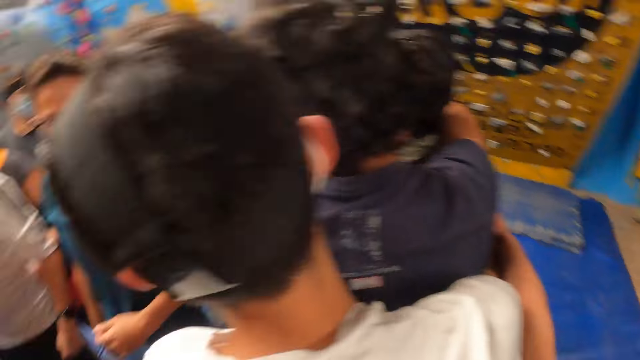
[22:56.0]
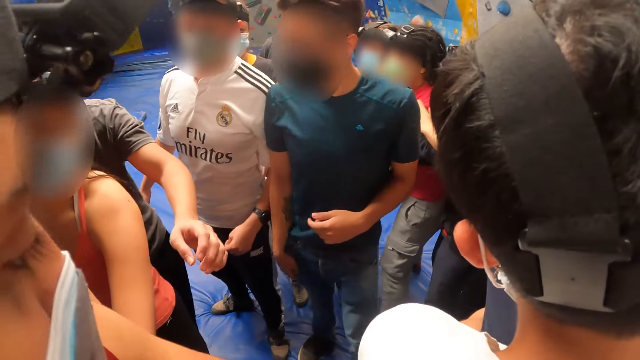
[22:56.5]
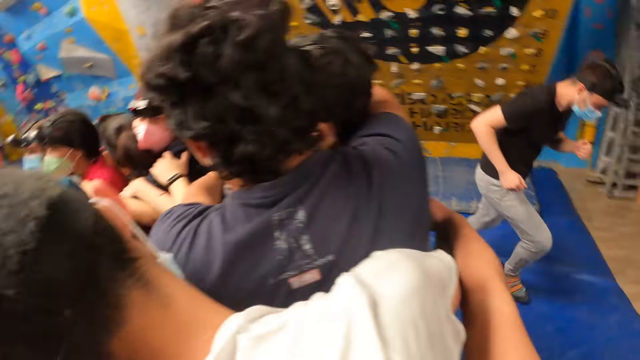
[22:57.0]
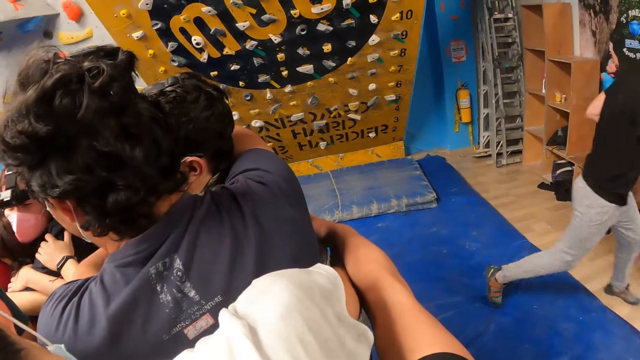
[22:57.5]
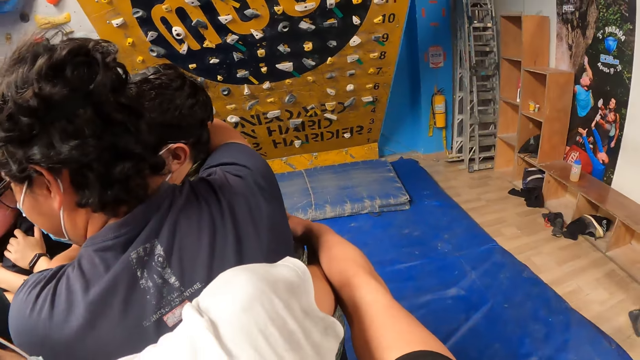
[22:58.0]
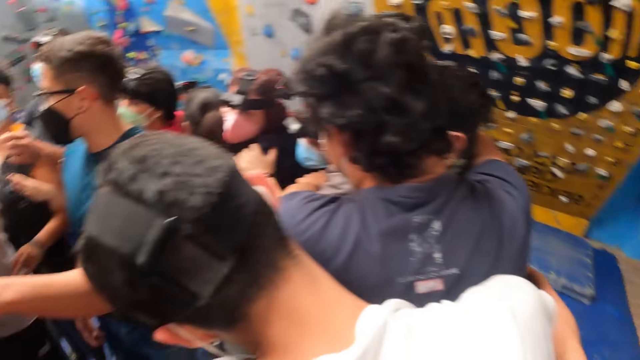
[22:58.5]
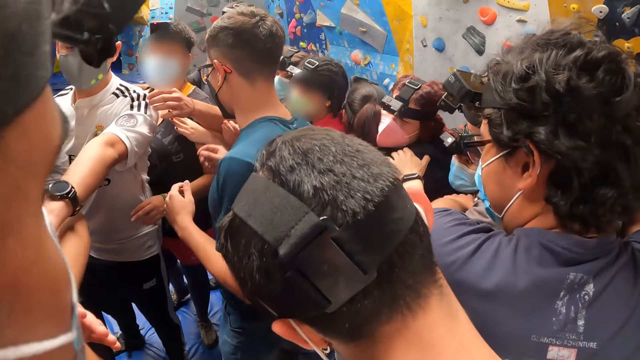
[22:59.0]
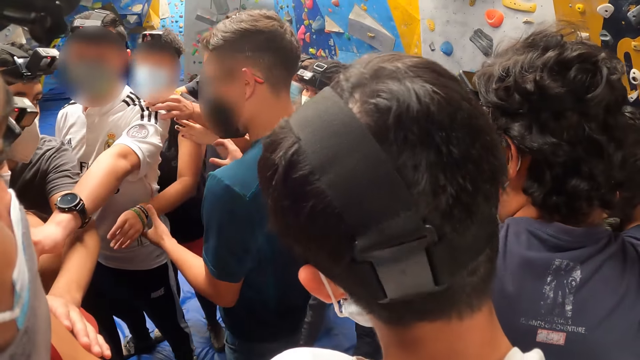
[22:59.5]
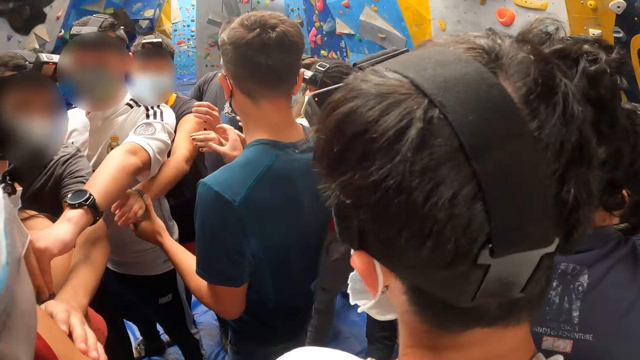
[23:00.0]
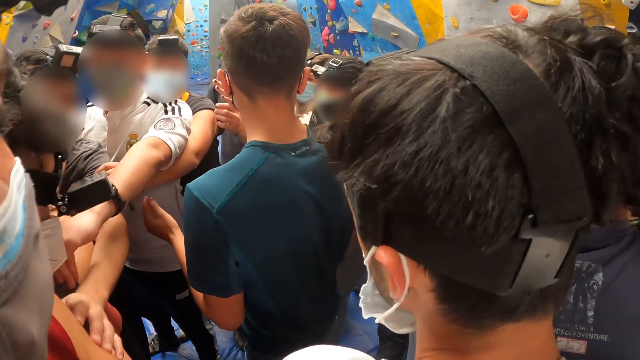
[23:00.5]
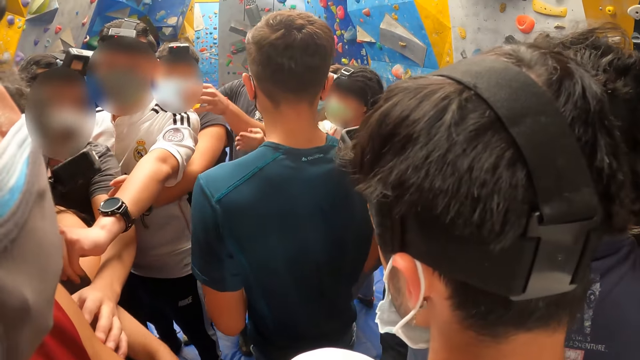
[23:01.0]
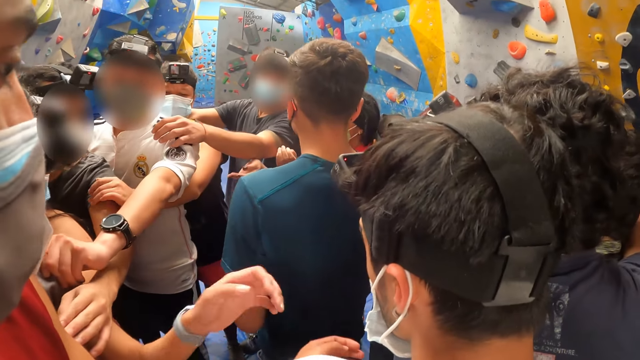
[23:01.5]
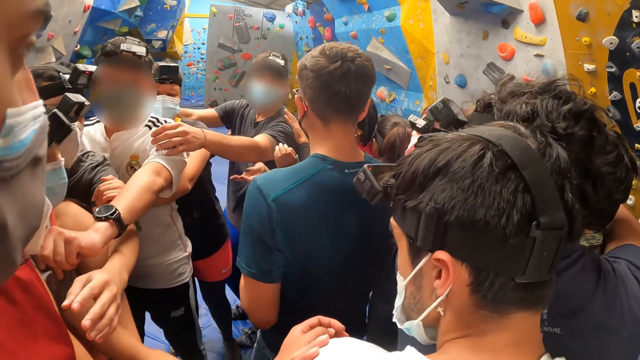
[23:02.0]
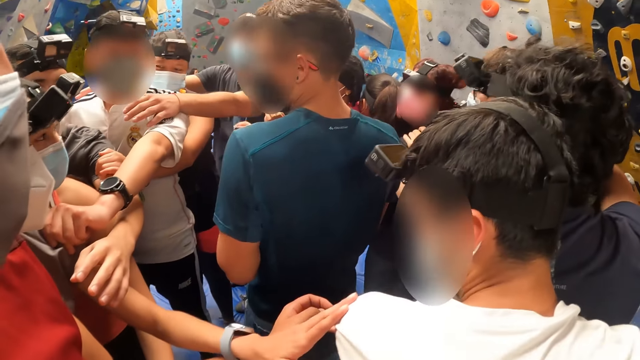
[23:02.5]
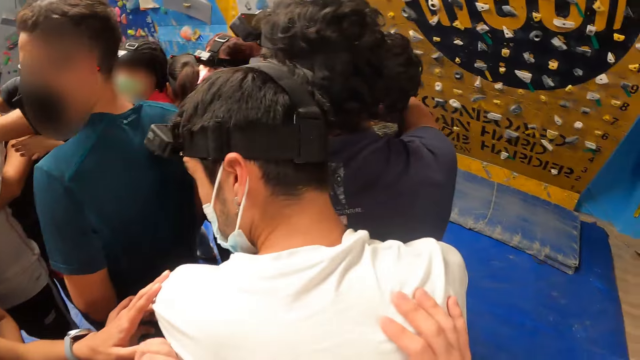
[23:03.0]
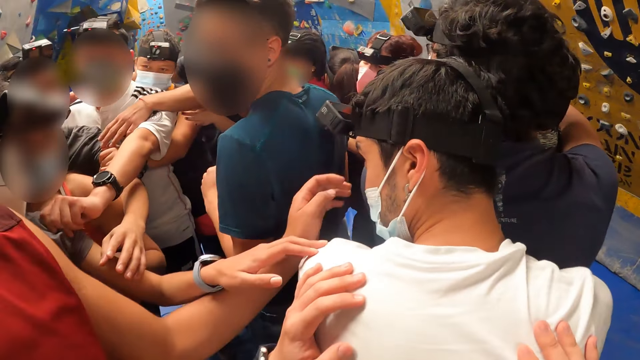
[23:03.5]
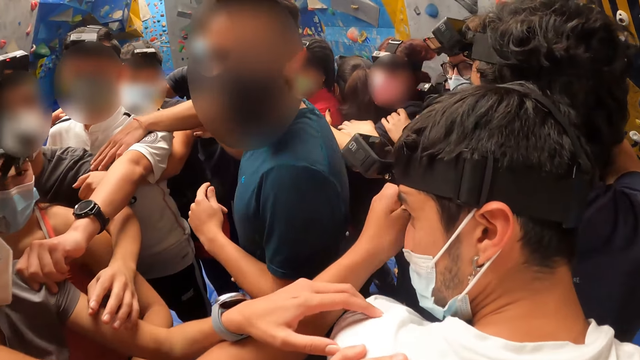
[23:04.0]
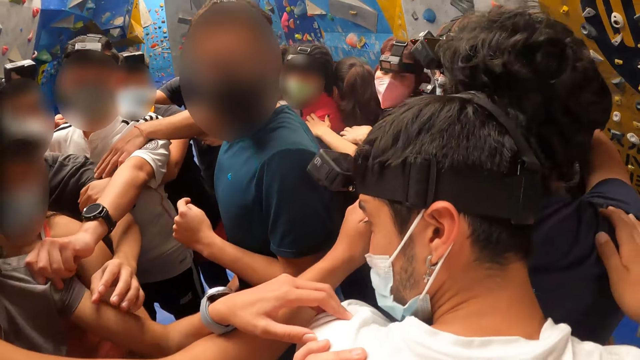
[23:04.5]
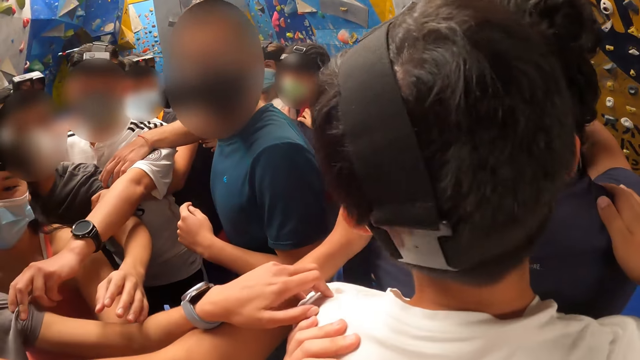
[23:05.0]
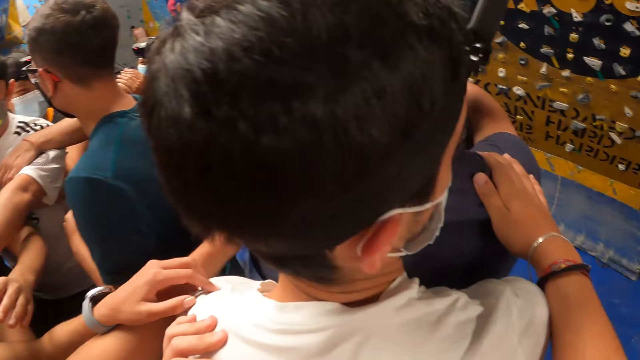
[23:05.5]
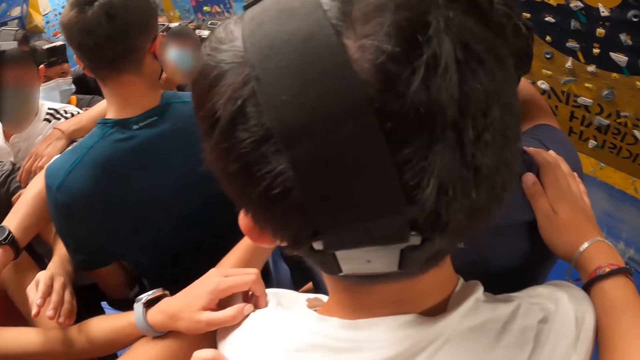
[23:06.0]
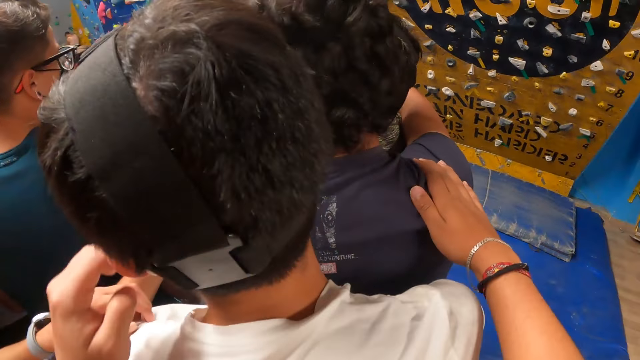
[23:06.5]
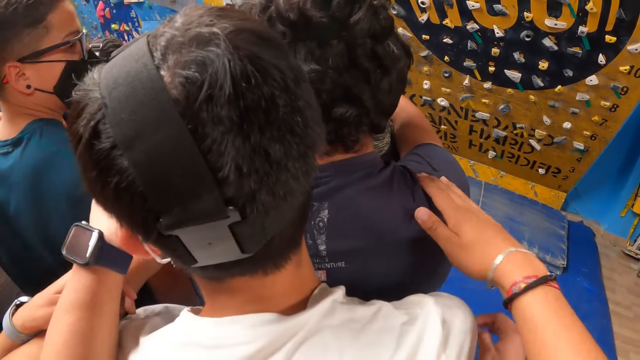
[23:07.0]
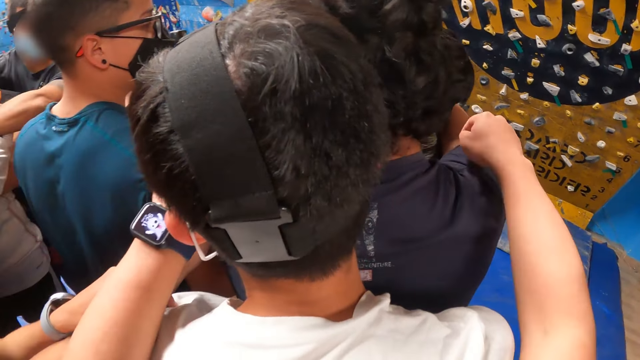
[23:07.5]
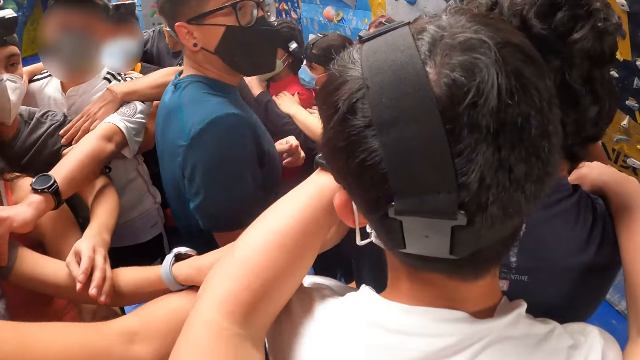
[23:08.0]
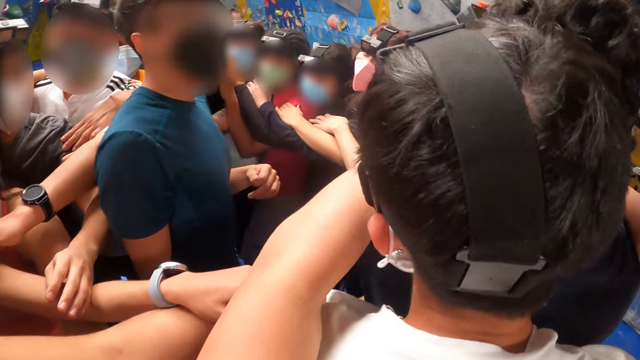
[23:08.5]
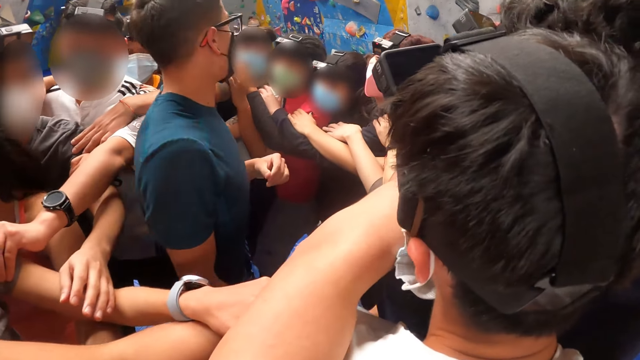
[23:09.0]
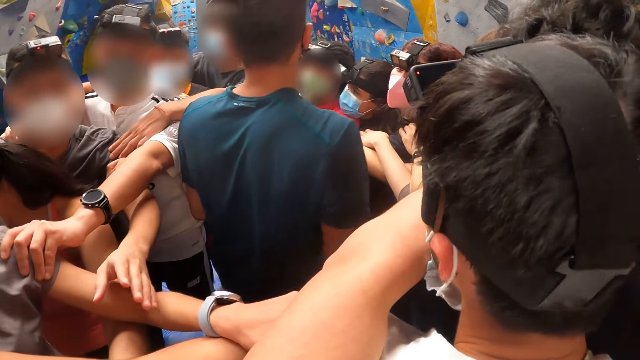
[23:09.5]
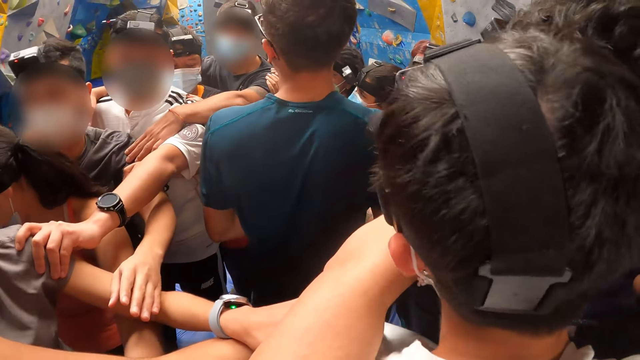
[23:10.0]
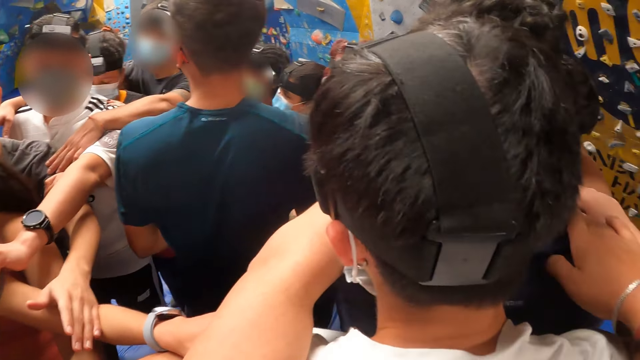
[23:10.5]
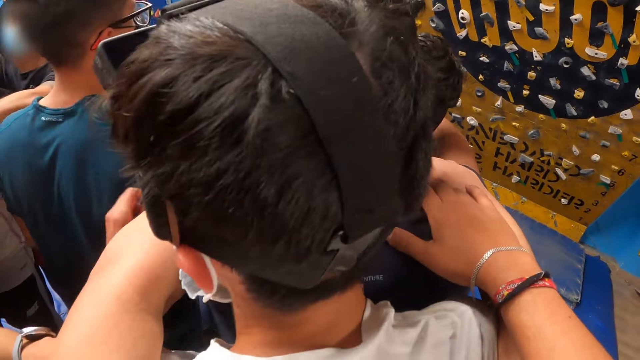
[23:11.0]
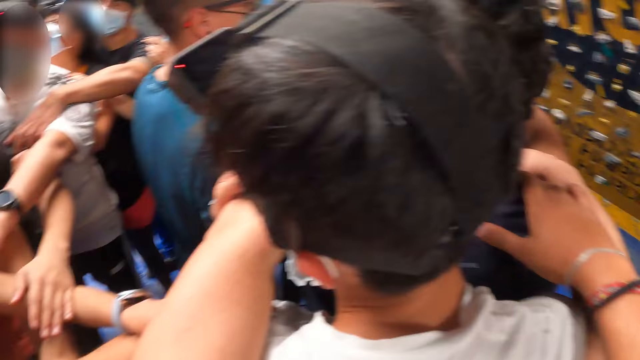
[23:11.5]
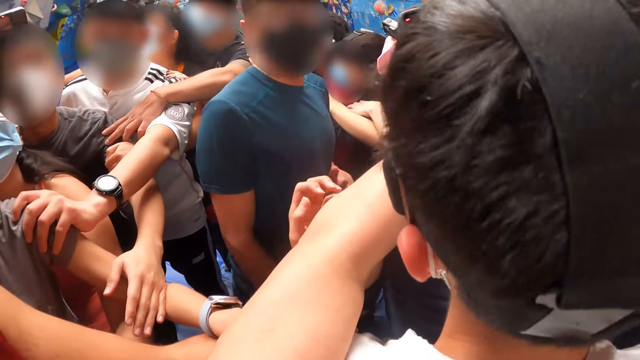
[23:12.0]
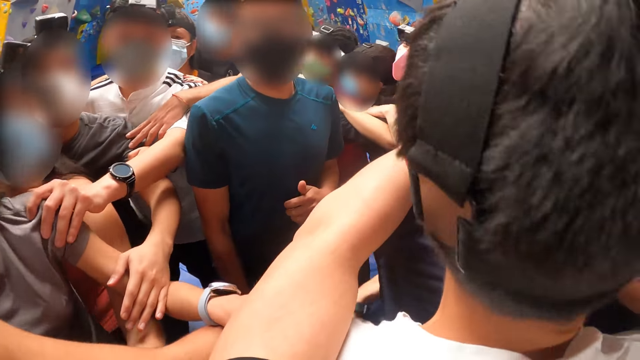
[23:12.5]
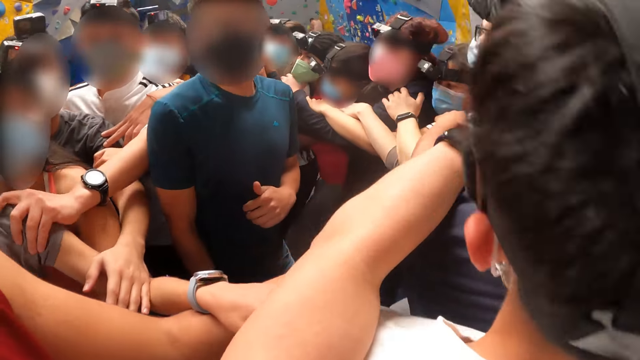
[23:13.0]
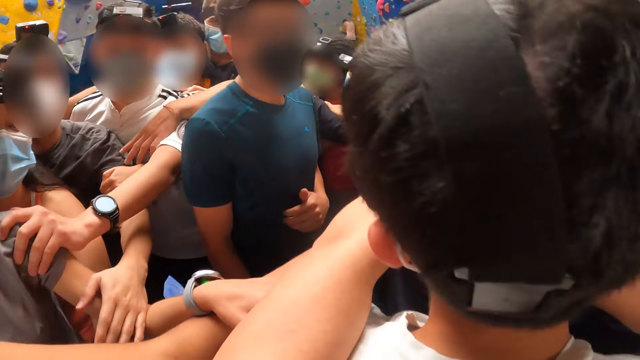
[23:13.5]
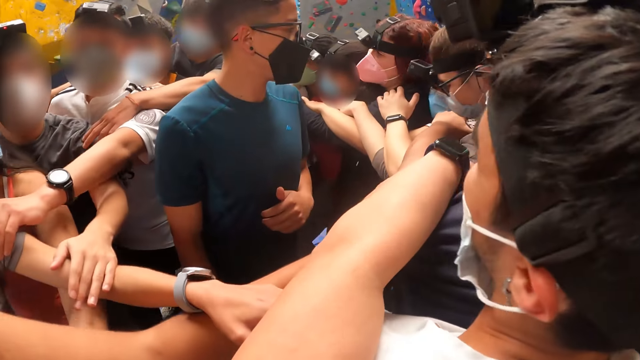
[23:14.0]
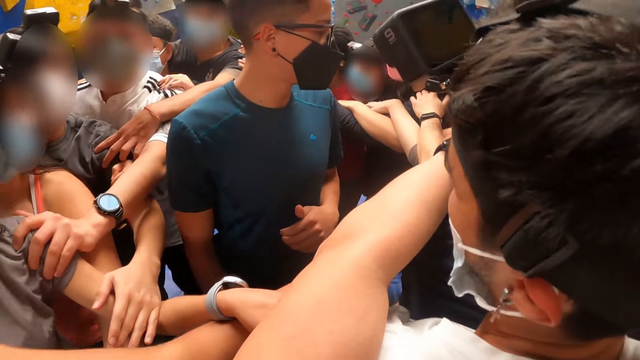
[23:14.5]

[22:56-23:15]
The camera wearer stretches the right hand. He puts his right hand on the hand of the man. He looks around. He puts both hands on the man. He puts his left hand on a shoulder of another man. He stretches the left hand. He puts his right hand on the shoulder of the other man. He looks around.

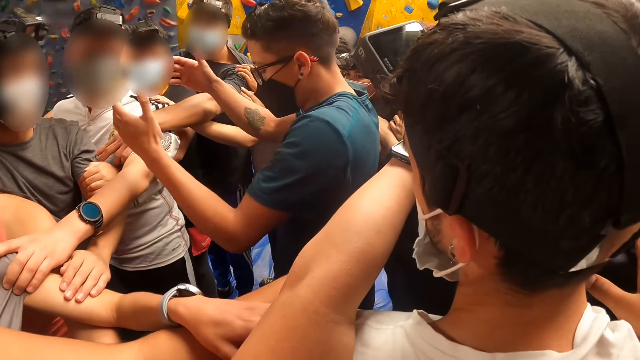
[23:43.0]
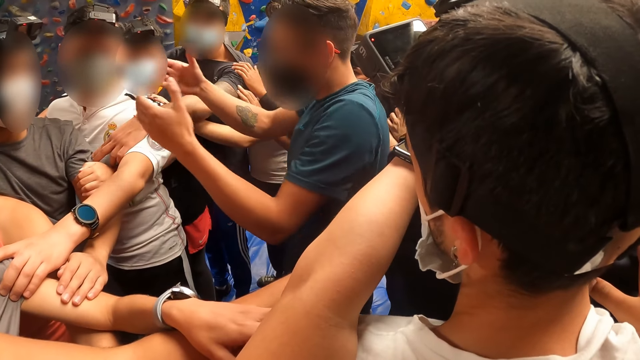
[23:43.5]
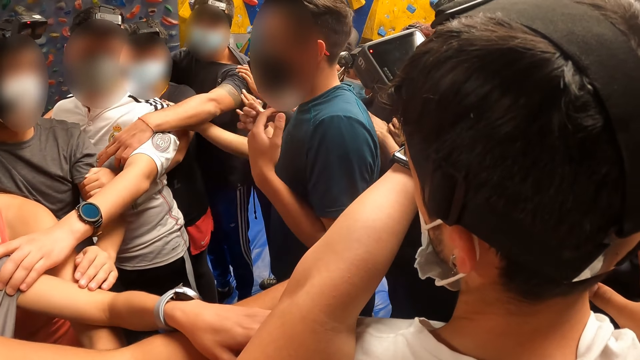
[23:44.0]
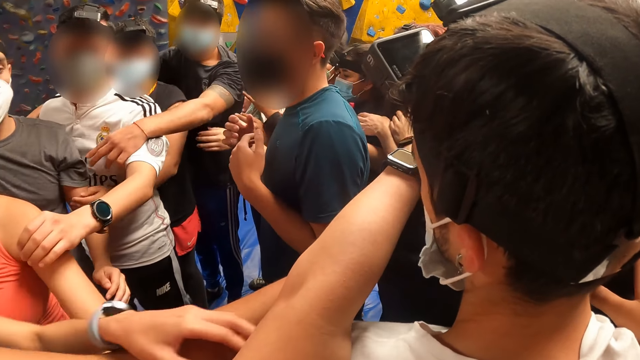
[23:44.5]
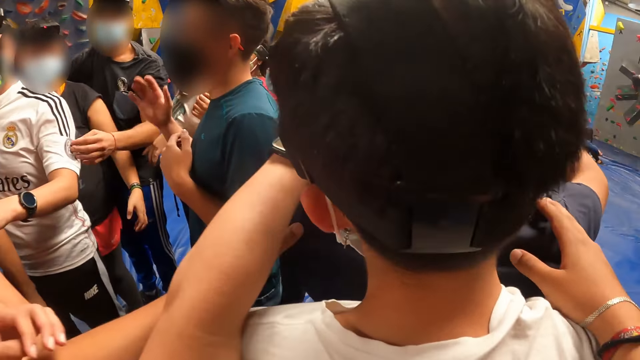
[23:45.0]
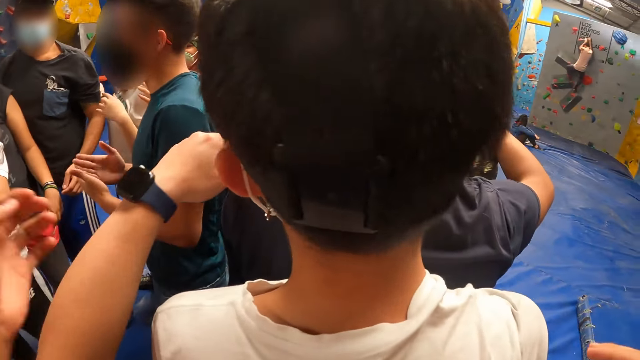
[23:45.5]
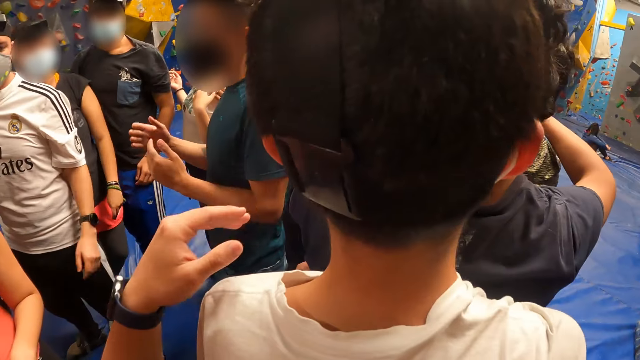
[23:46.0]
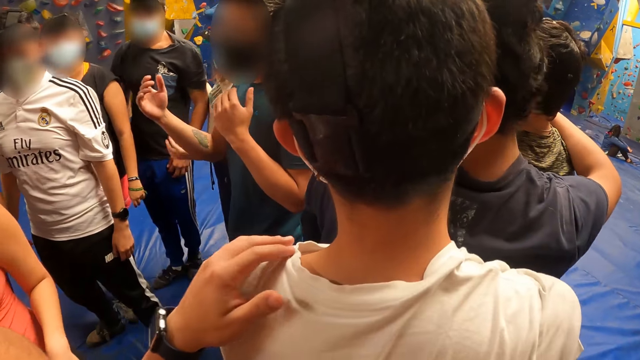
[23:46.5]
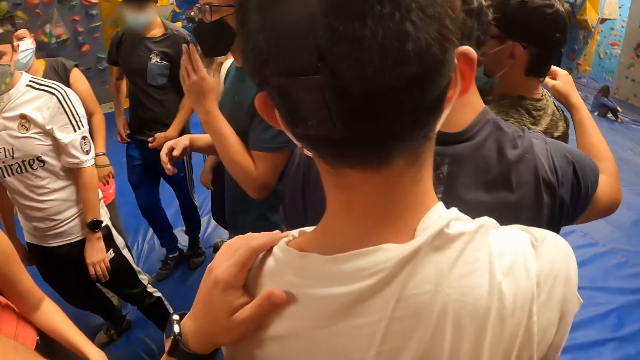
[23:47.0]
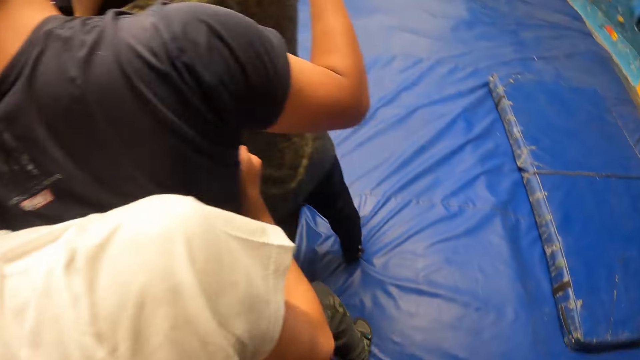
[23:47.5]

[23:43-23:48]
The camera wearer moves the hands. They look around.
